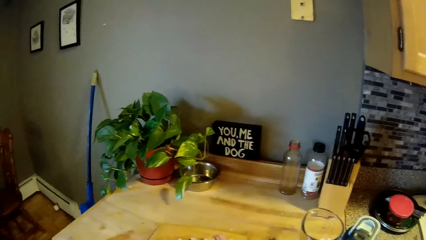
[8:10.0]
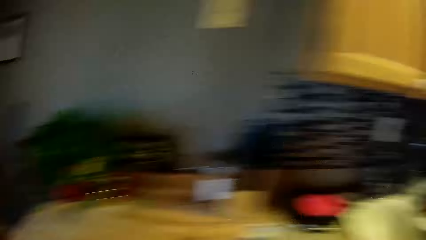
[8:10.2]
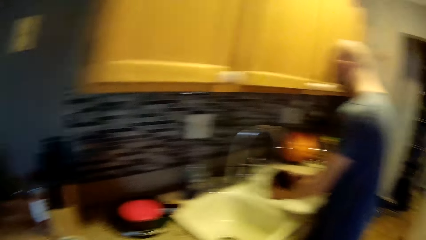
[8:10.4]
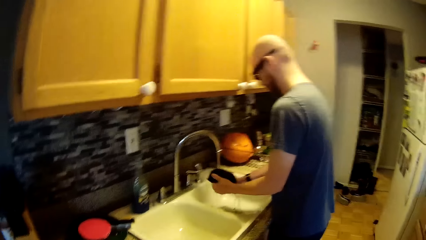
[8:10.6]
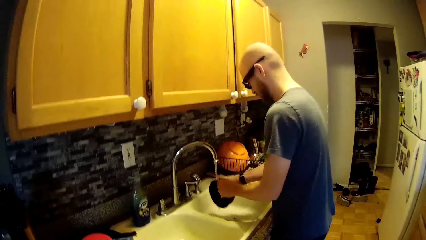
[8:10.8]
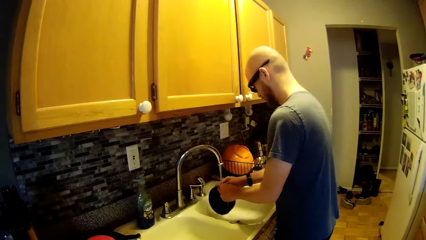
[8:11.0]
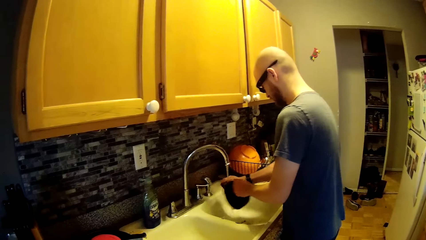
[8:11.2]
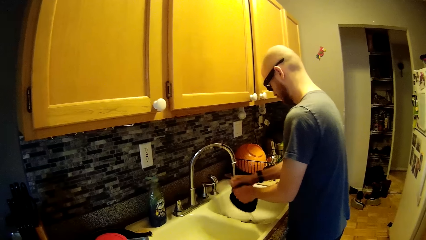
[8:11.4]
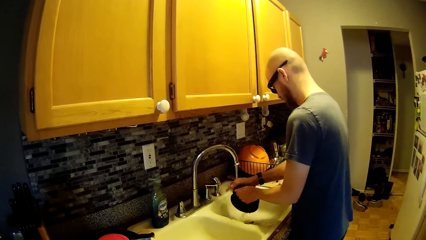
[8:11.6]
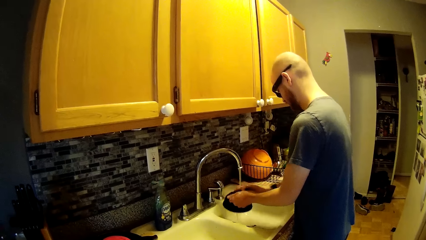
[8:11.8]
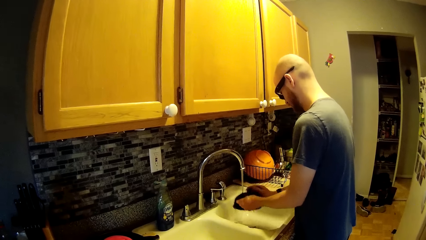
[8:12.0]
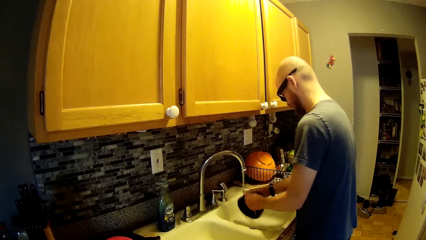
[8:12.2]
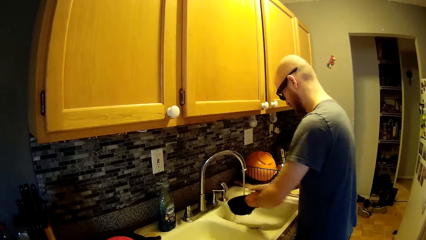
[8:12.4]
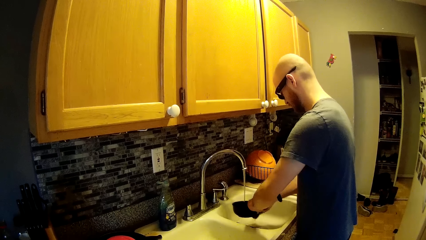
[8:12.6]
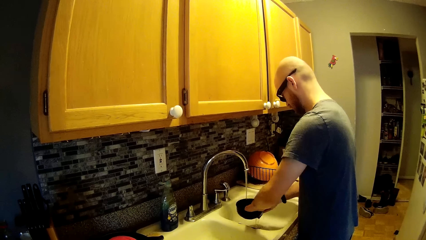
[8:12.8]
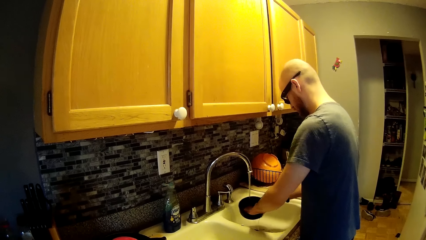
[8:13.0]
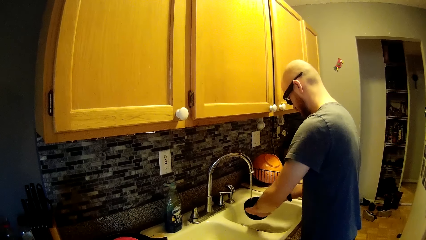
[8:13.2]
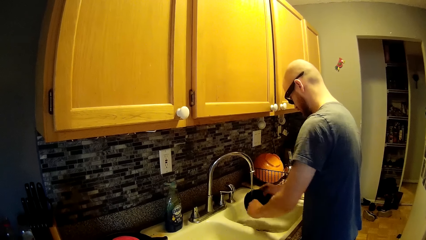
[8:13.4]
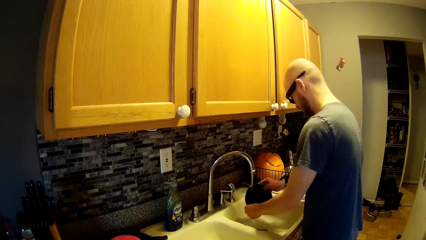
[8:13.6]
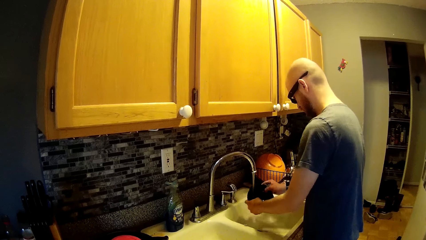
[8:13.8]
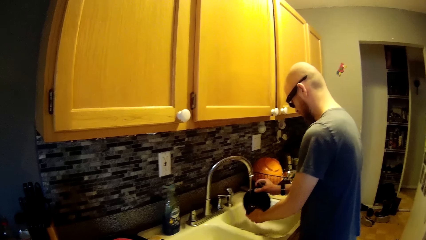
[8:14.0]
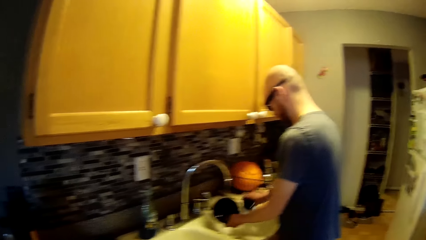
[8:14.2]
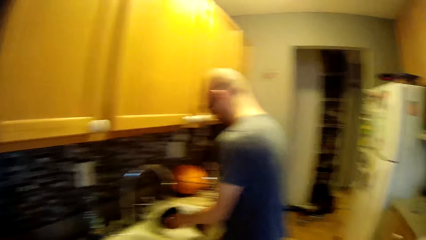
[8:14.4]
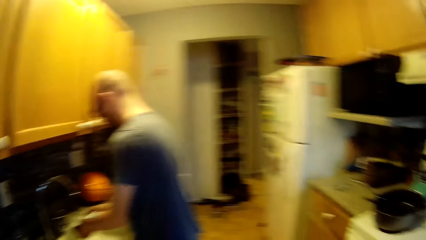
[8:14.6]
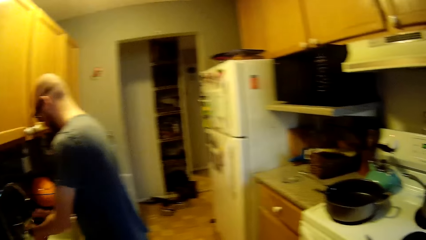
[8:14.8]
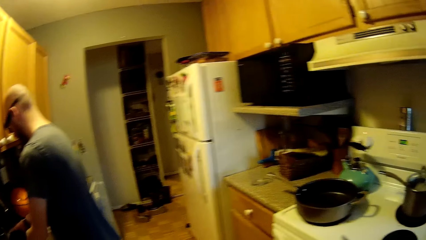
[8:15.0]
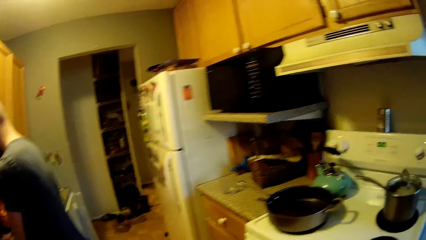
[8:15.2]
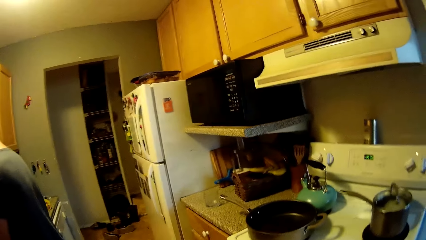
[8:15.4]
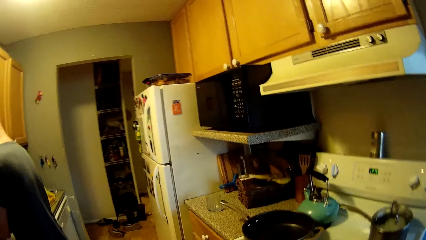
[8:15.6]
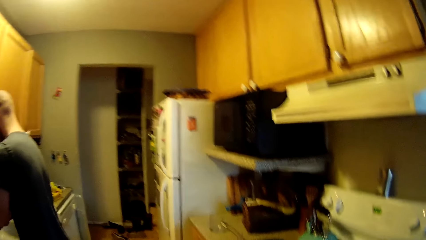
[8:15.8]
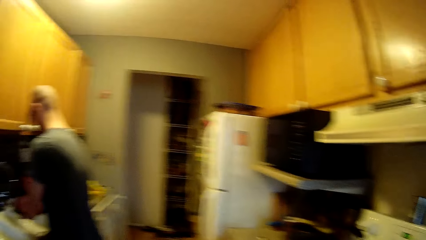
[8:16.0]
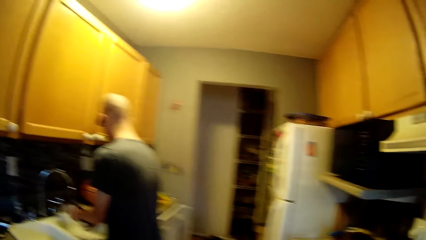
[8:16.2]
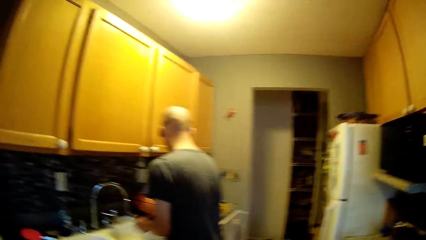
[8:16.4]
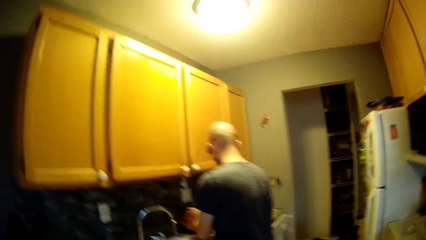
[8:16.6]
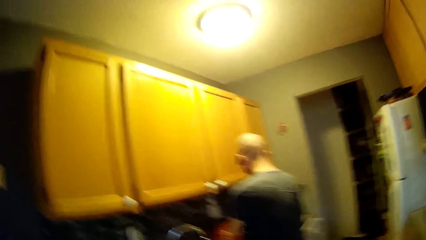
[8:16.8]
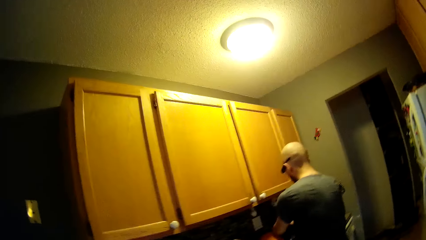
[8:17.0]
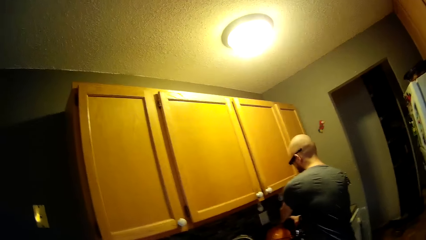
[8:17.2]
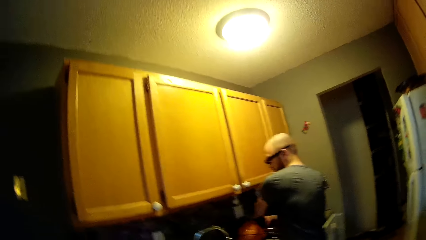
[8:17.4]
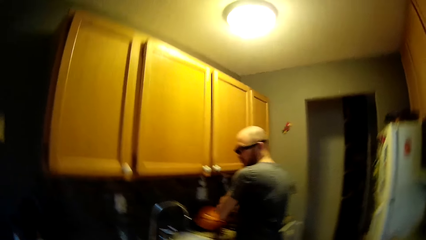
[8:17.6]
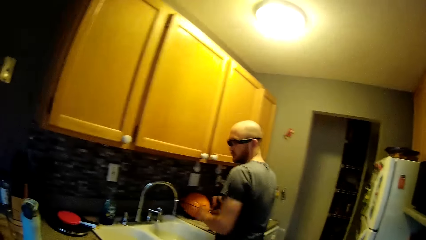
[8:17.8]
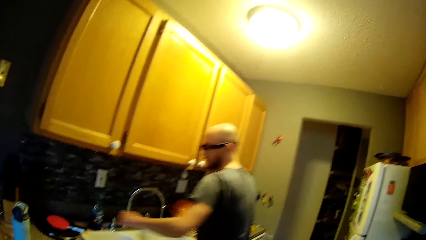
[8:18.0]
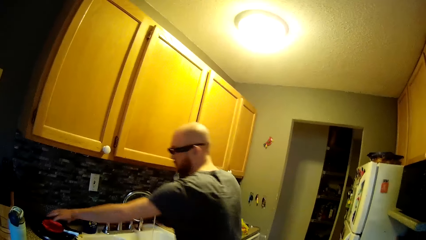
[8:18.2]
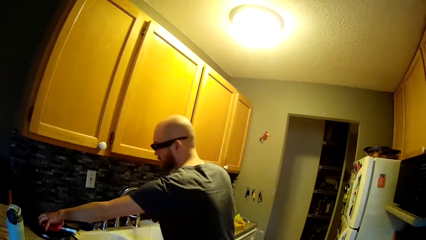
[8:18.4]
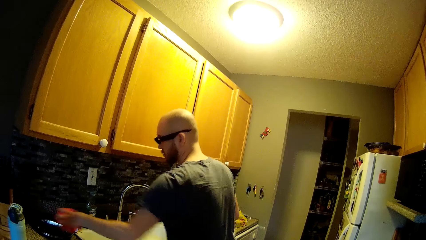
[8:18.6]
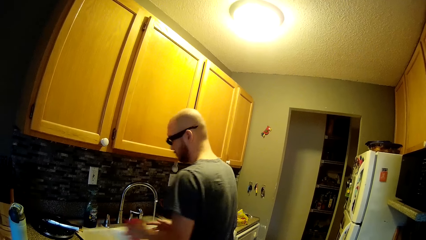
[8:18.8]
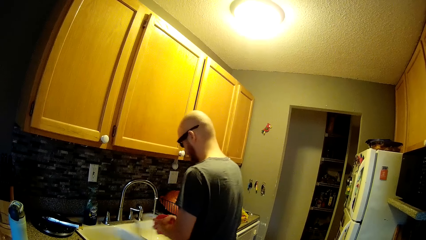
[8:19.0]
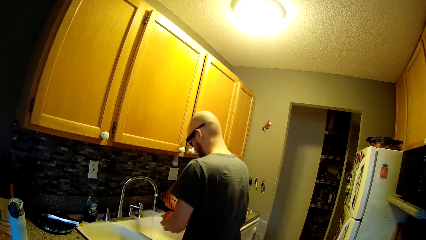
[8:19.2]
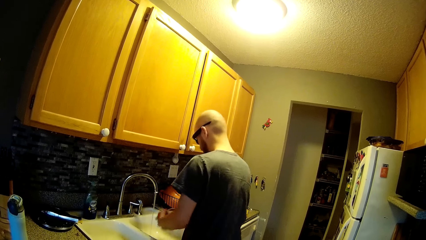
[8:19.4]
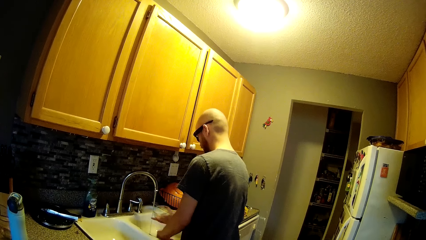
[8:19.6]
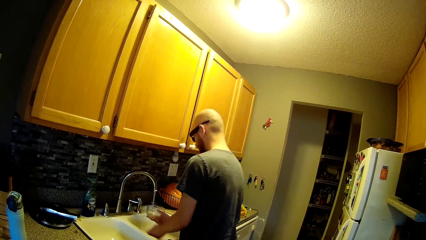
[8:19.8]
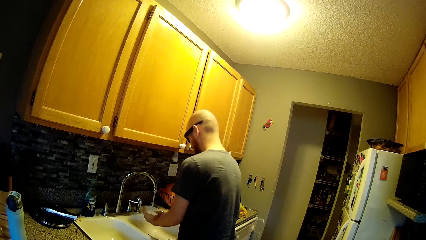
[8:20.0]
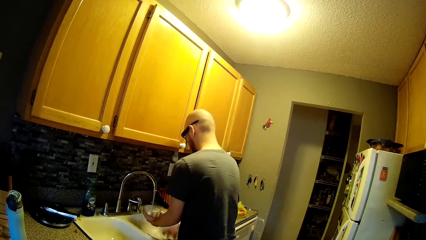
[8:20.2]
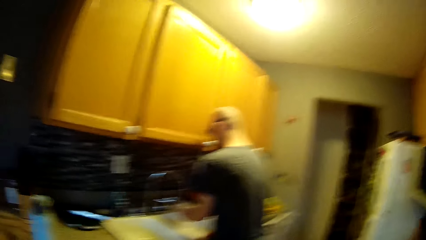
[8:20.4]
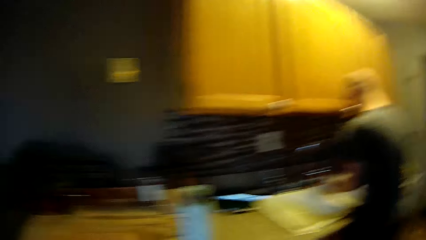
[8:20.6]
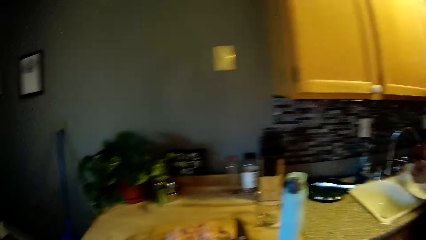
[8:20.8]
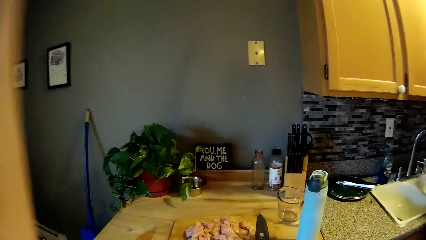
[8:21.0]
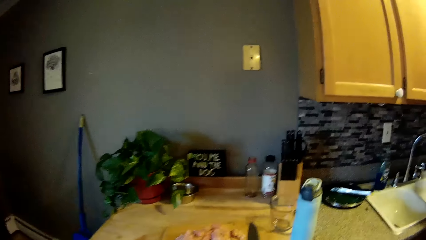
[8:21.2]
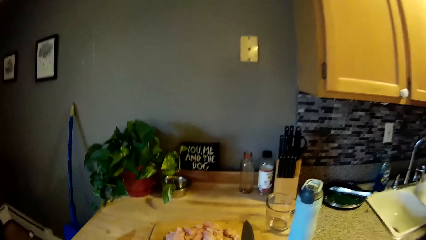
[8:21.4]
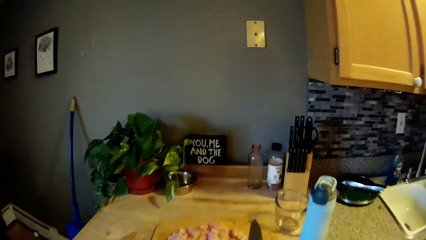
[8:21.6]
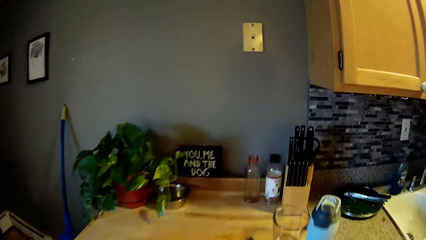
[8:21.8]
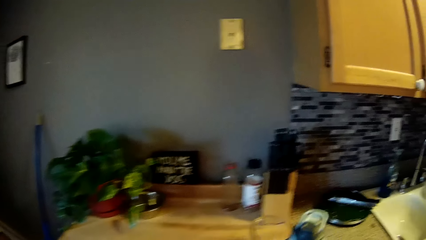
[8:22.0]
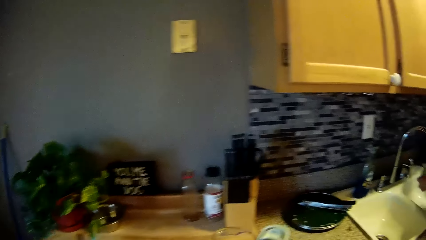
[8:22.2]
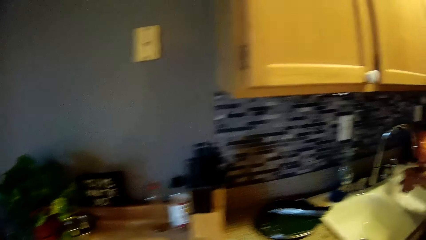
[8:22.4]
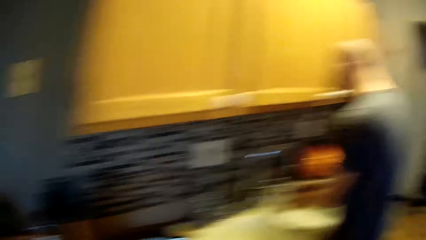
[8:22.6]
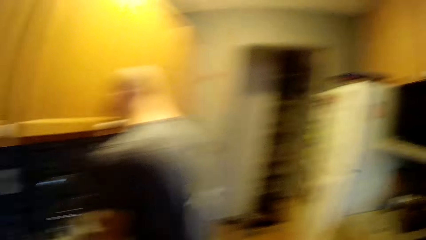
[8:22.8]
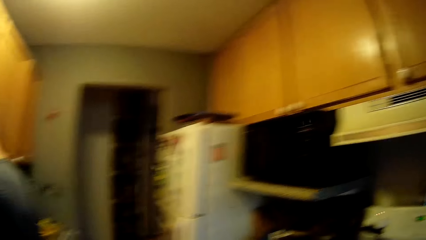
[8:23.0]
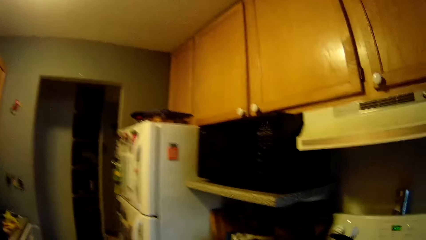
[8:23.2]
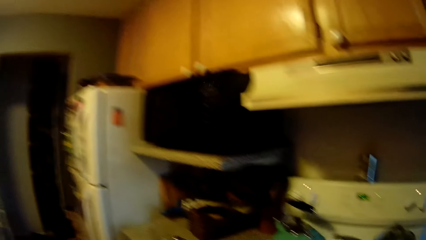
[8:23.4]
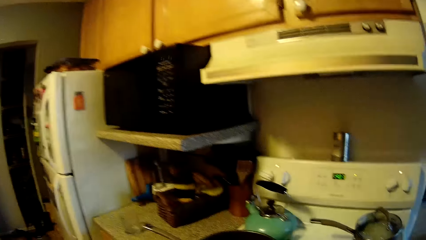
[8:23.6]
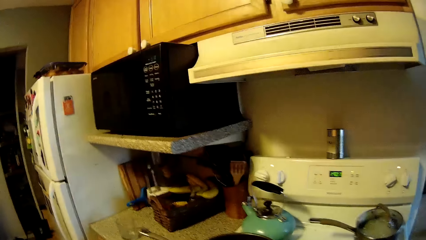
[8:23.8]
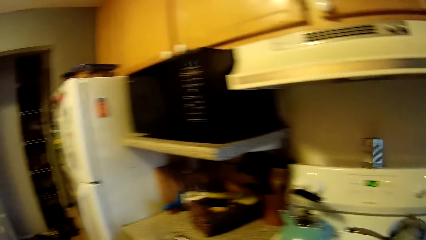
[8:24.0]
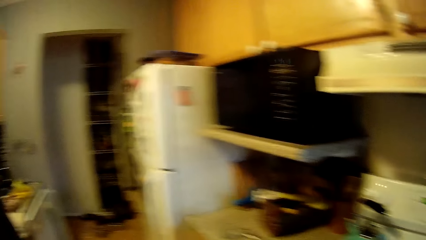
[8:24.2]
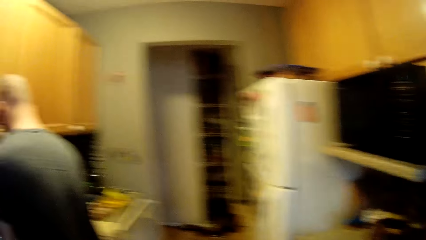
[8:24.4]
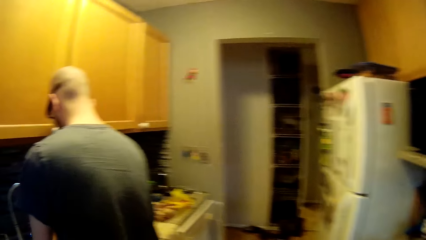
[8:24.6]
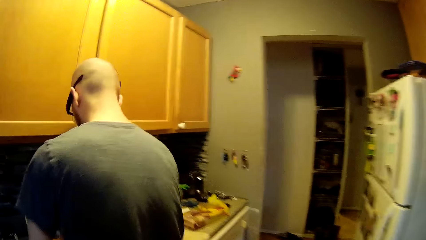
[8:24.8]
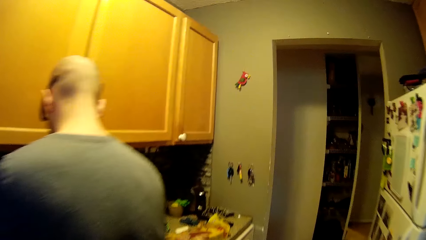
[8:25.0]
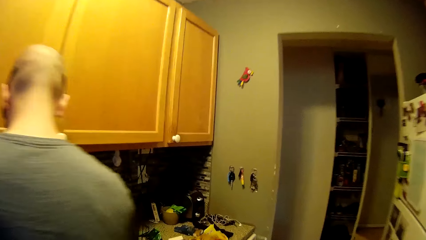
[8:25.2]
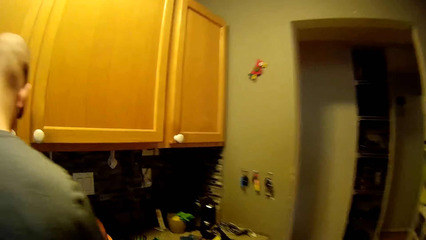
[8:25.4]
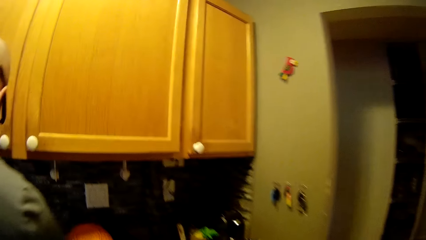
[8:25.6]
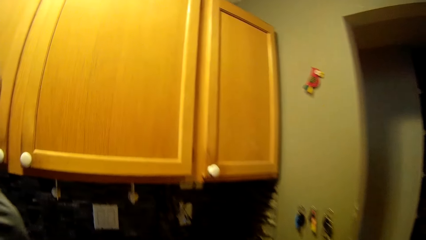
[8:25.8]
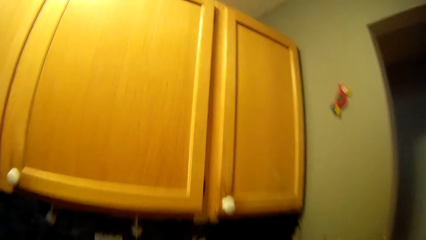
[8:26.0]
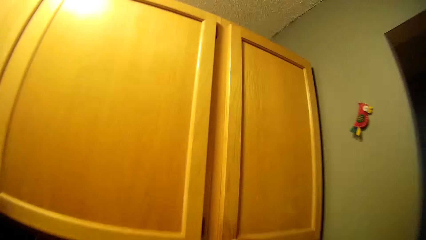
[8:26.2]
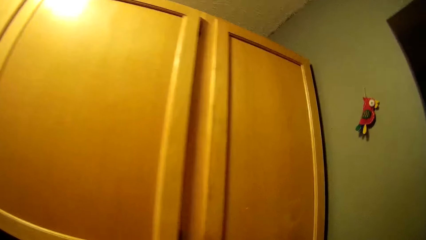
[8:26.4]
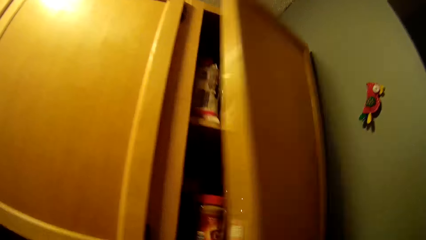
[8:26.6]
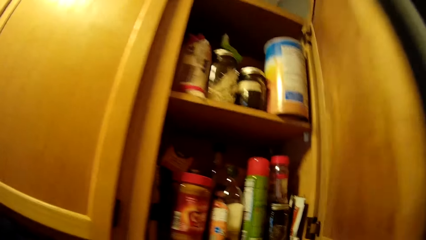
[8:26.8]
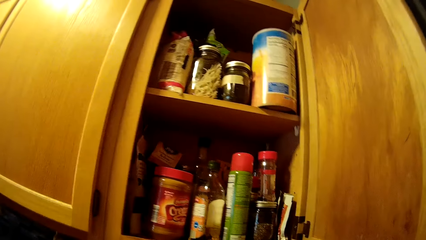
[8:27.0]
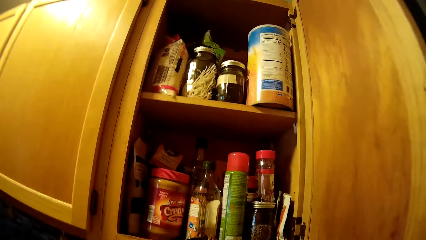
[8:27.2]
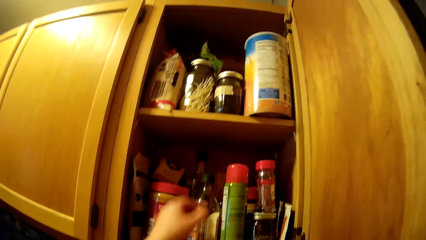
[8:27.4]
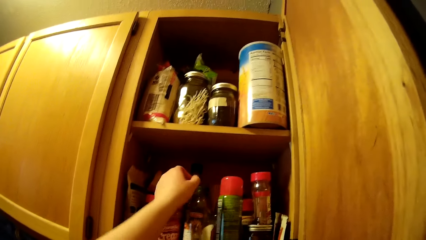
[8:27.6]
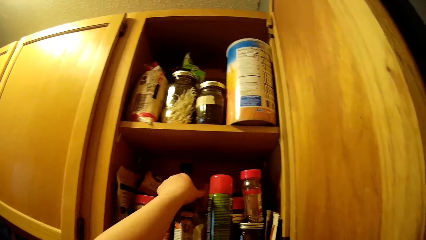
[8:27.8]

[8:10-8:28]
The man washes a container in the sink with the sponge in his right hand. He places the container in the basket on the sink countertop with his left hand, picks a plate or glass from the sink countertop with his left hand, removes the lid of the plate into the sink with his left hand, and passes the plate from his right hand to his left hand. The man washes the glass. The camera wearer walks around. She opens a cabinet with her right hand.
